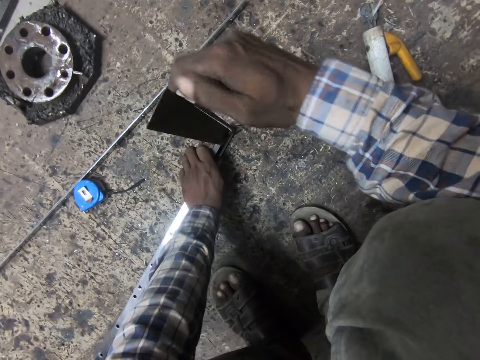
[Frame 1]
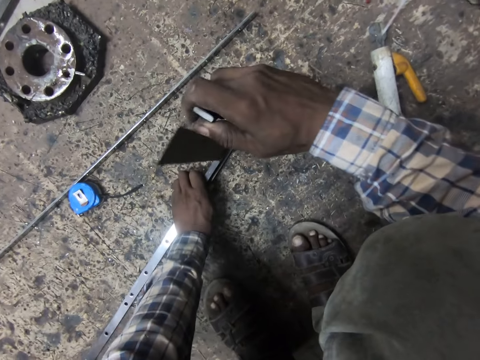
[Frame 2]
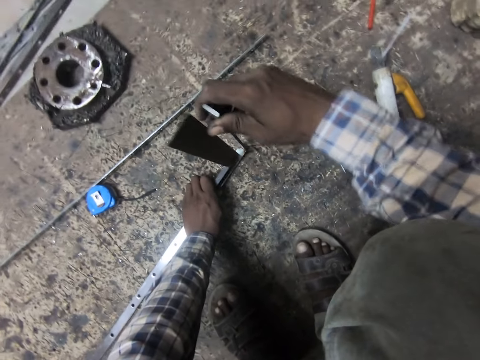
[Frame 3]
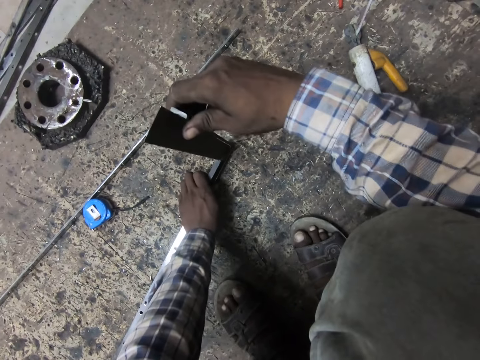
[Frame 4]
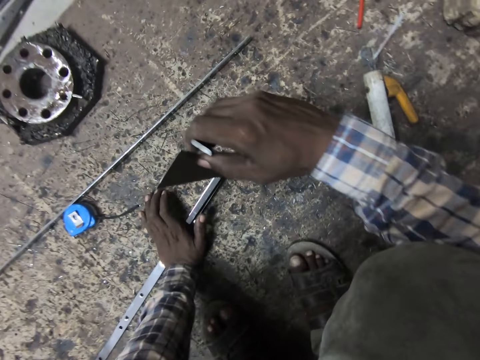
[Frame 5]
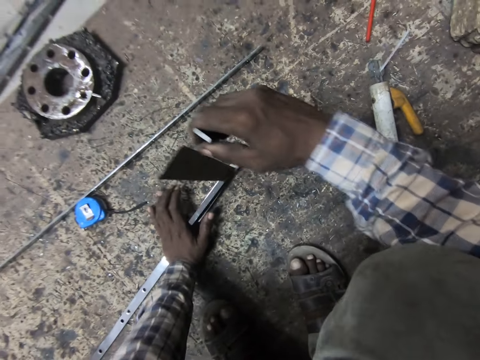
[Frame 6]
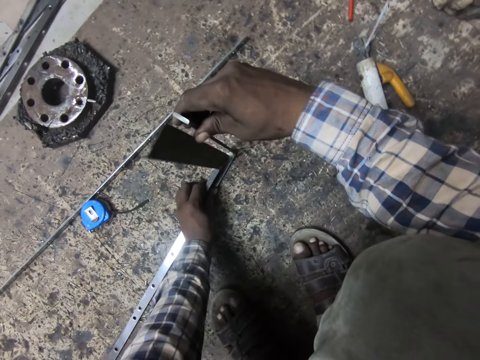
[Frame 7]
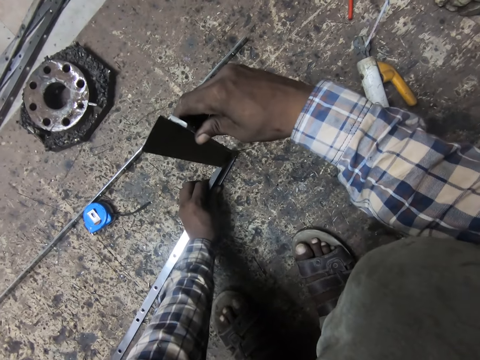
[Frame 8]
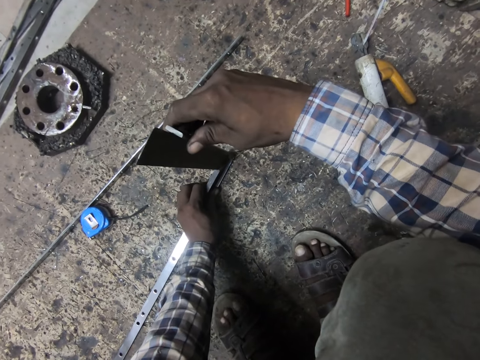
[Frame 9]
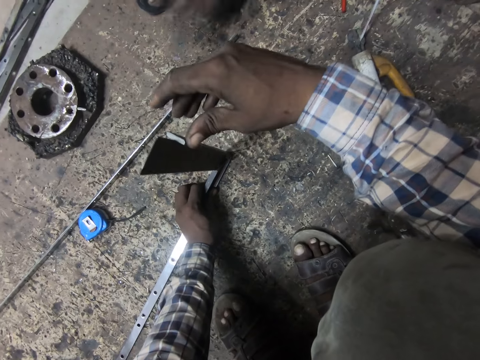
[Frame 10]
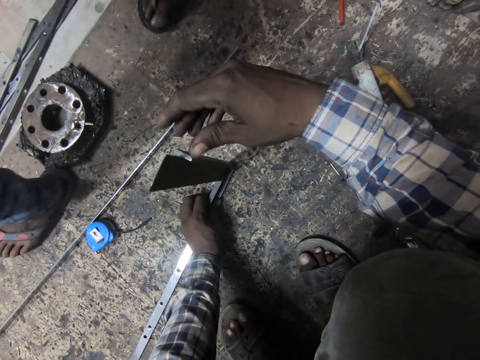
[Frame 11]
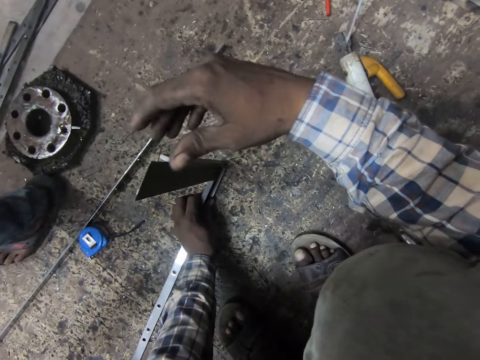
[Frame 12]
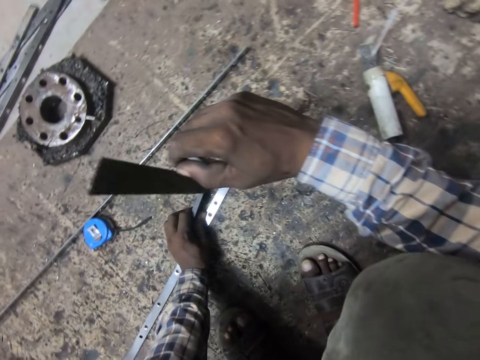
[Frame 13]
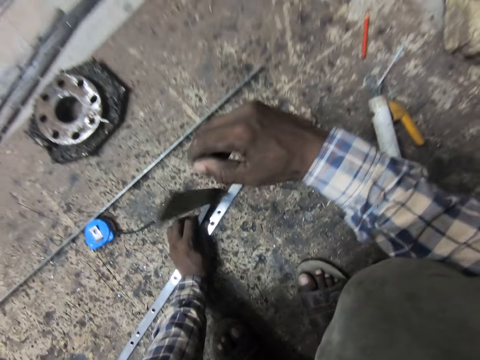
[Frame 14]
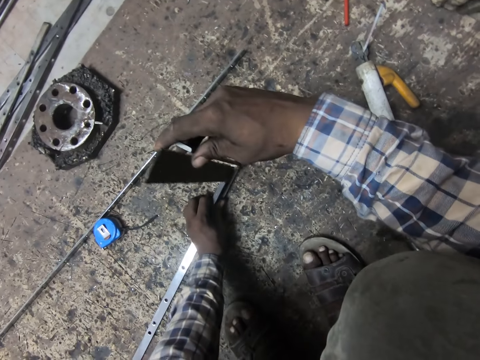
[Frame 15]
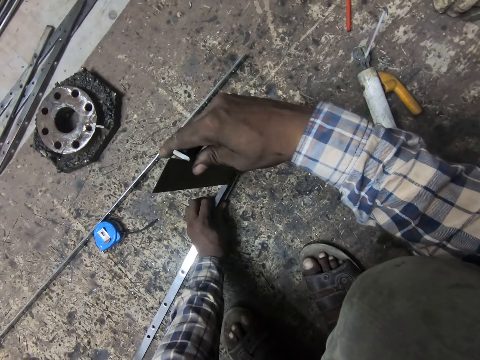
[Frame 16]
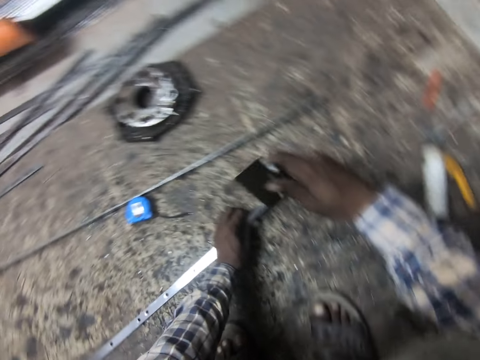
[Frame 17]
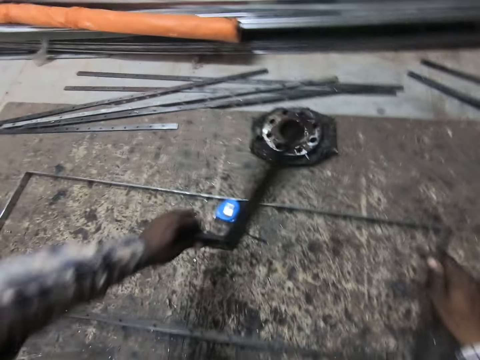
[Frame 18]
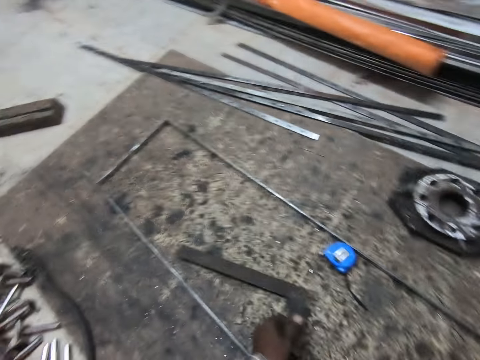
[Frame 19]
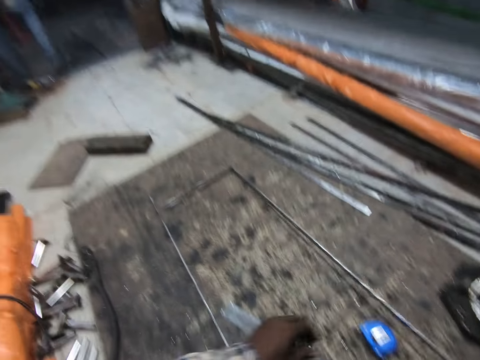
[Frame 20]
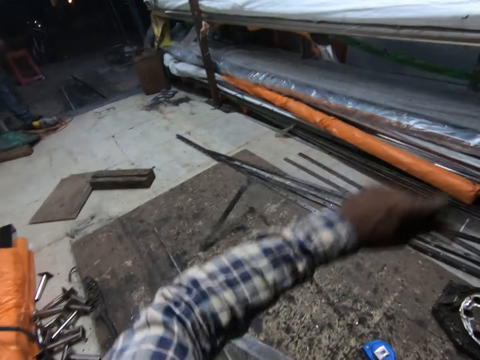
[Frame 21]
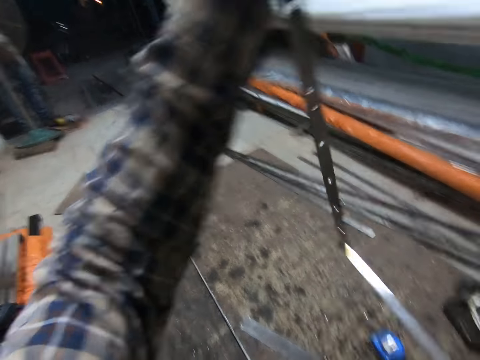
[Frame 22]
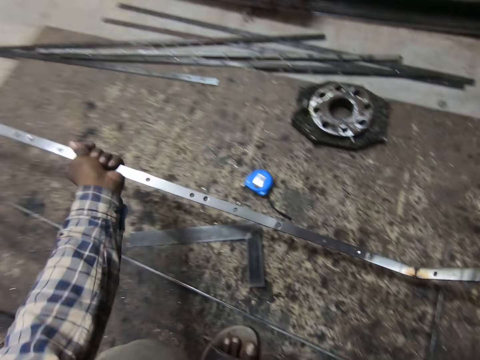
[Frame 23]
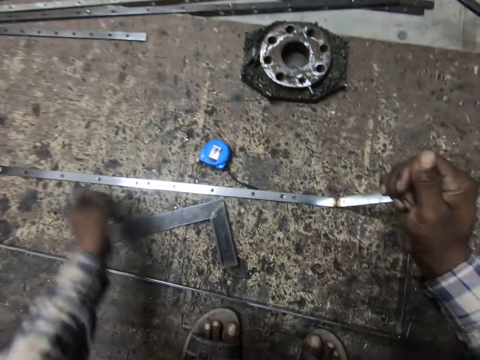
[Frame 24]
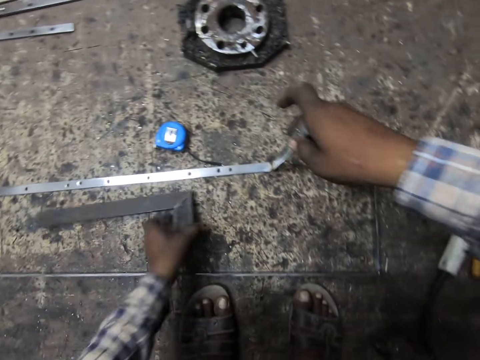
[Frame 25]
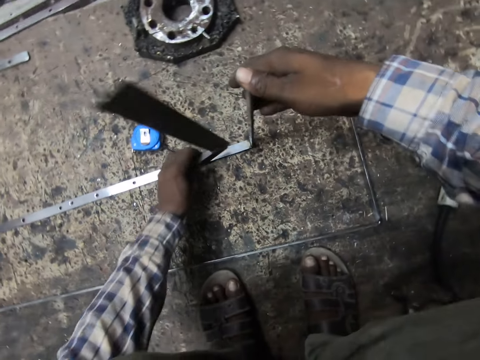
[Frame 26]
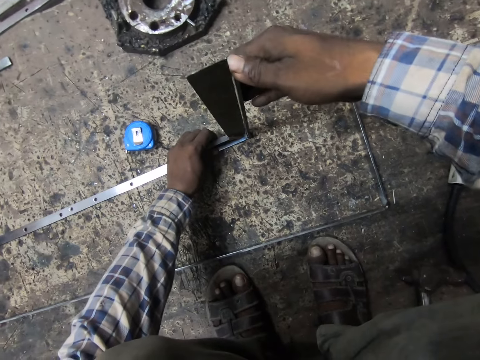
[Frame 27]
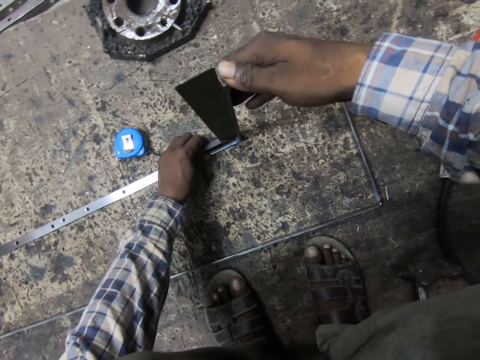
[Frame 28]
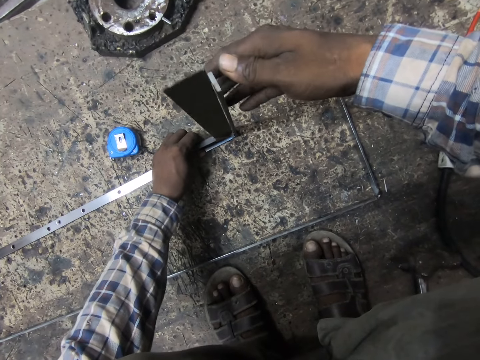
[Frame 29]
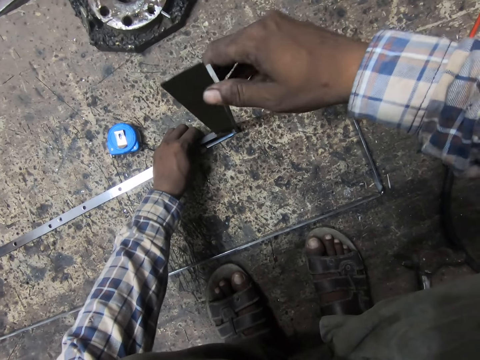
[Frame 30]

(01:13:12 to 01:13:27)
The camera wearer moves the ruler. He moves the metal. He moves the ruler. He puts a hand on the floor. He holds the ruler. He moves the ruler. He removes a hand from the metal. A man walks the other direction. The camera wearer holds the metal. He moves the metal. He moves the ruler. He removes the ruler from the metal. He drops the set square or metal ruler on the floor. He picks the other welded metal with his right hand. He holds the metal with the other hand. He turns the welded metal. He places the welded metal on the floor. He picks the set square from the floor with his left hand. He puts the metallic ruler on the metal. He measures the welded metal with the set square.

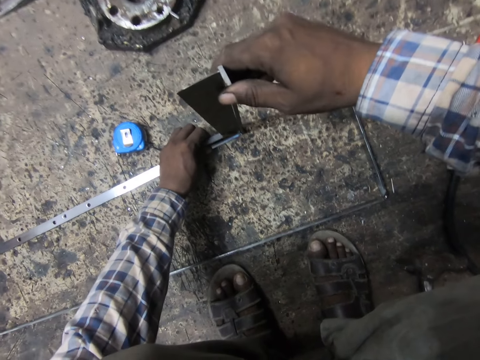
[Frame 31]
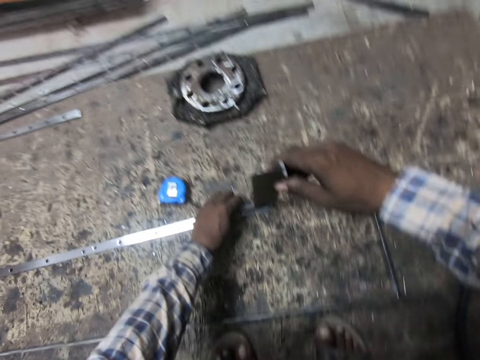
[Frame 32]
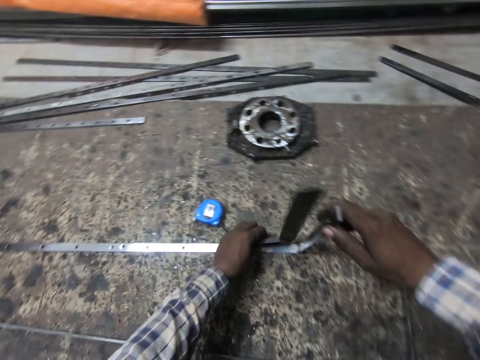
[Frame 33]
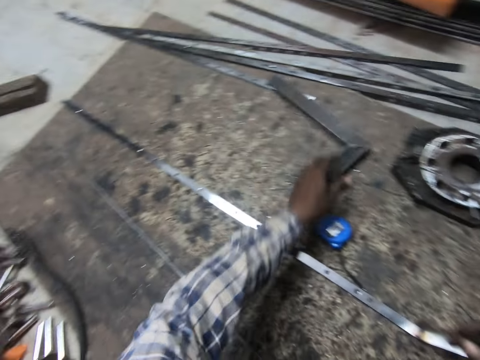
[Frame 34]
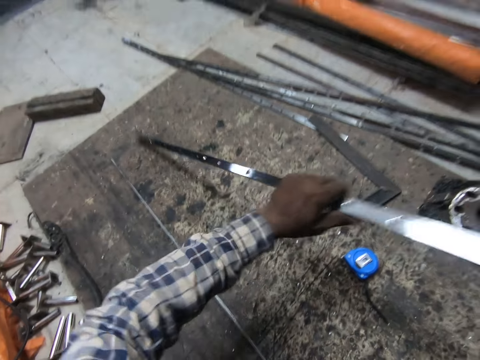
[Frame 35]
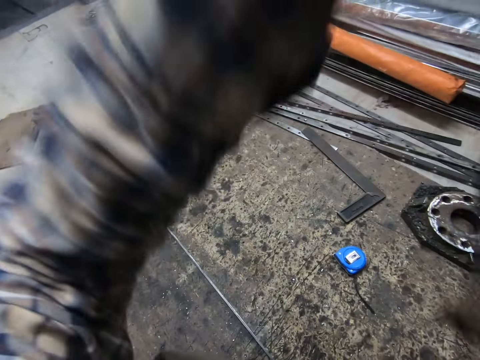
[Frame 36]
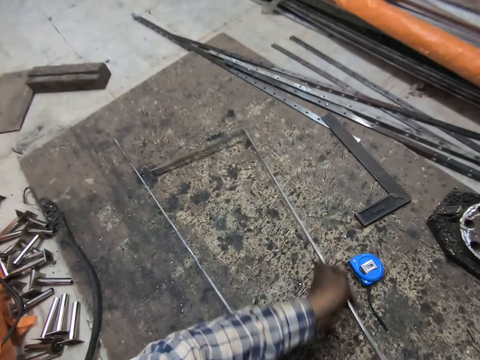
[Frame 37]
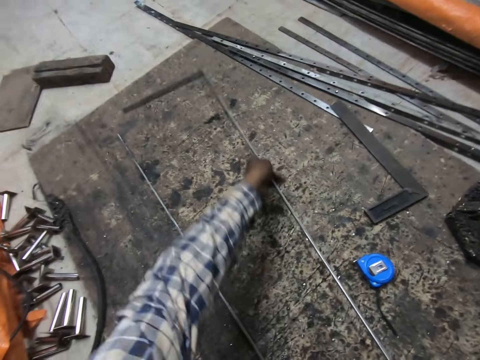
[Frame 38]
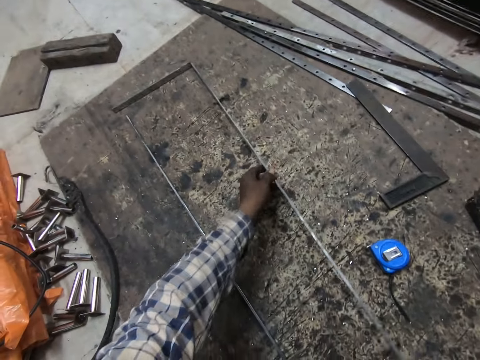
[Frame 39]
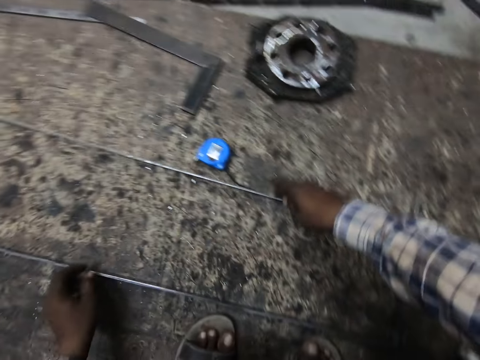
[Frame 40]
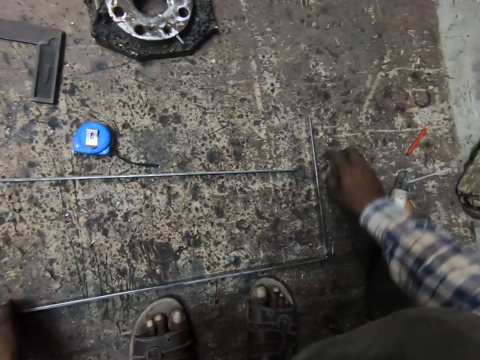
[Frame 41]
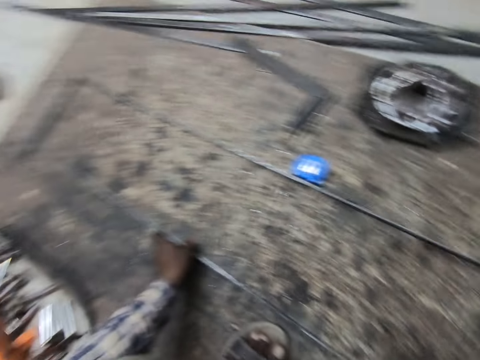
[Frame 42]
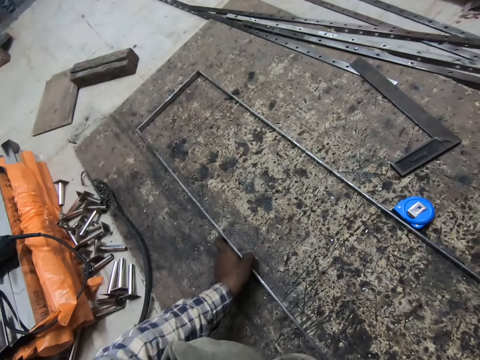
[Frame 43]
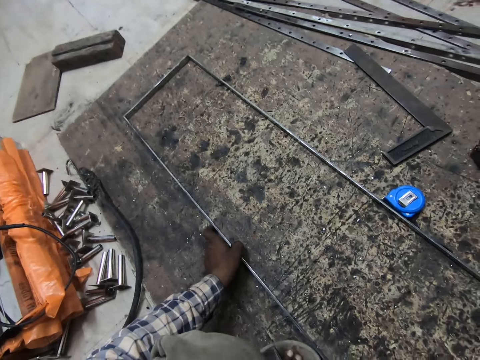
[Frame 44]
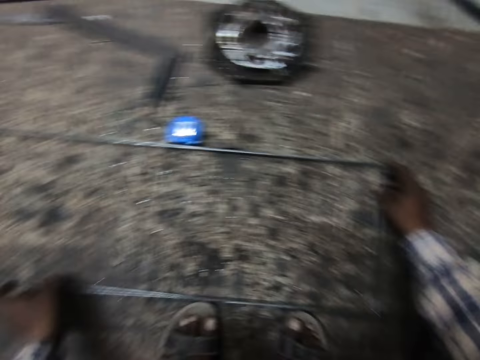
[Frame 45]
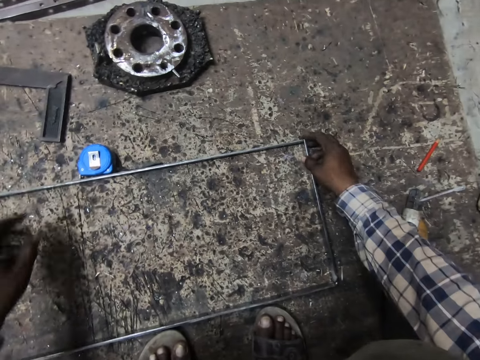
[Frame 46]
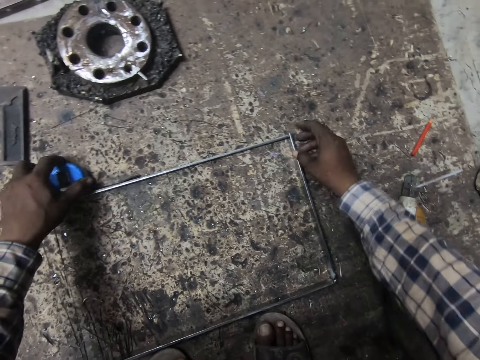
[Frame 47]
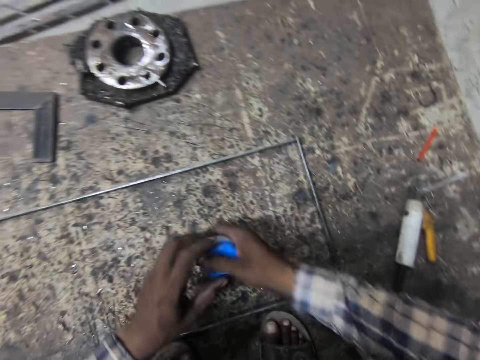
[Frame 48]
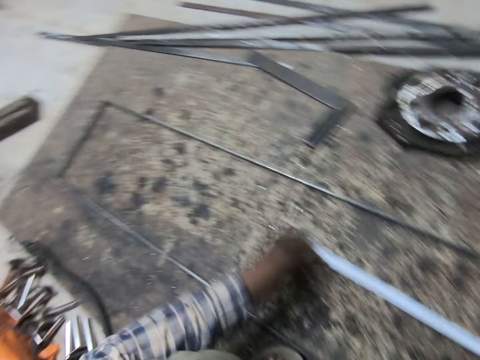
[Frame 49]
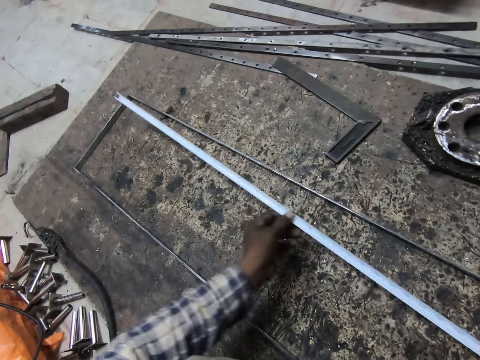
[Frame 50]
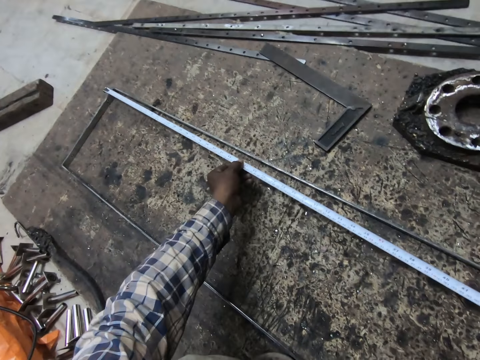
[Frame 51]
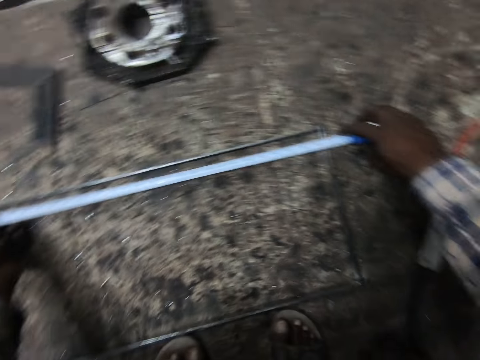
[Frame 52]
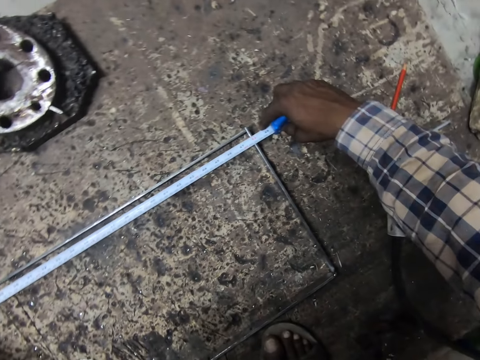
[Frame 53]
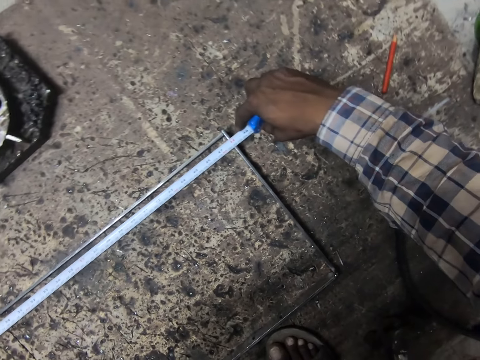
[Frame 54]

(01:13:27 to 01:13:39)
The camera wearer holds the metal. He moves the metal. He removes the metallic ruler or set square from the metal. He drops the set square on the floor. He moves the metal. He holds the metal with the other hand. He adjusts the two welded metals. He turns the metal. He puts the metal on the floor. He moves the metal. He moves the metal again. He moves the metal with the other hand. He removes a hand from the metal. He picks the measuring tape from the floor with his left hand. He holds the tape measure. He removes his left hand from the metal. He holds the tape measure with the other hand. He passes the measuring tape from his left hand to his right hand. He pulls out the tape rule from the measuring tape. He measures the welded metals with the measuring tape. He puts the tape measure on the metal.
